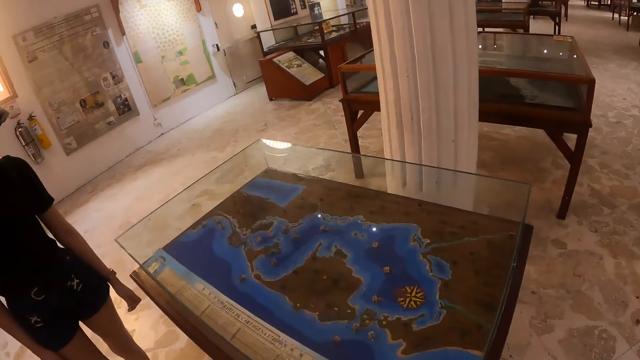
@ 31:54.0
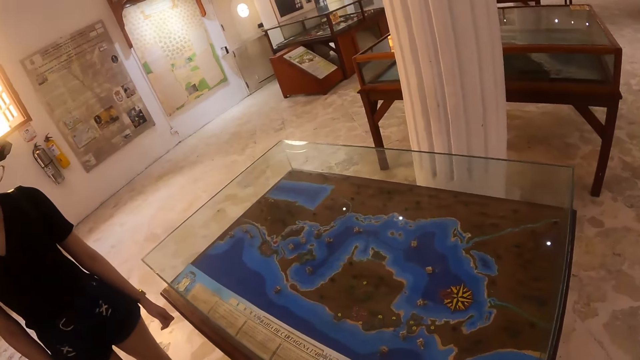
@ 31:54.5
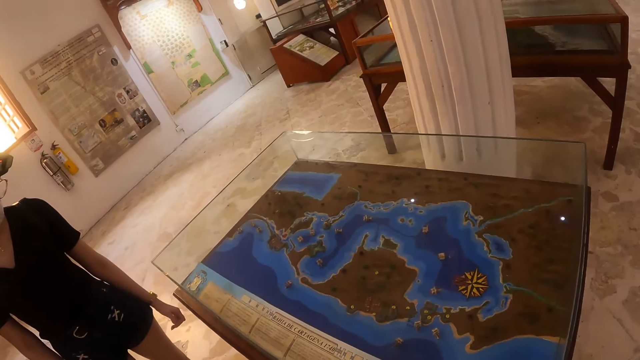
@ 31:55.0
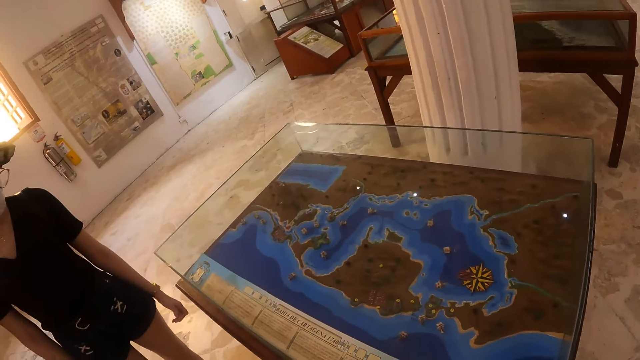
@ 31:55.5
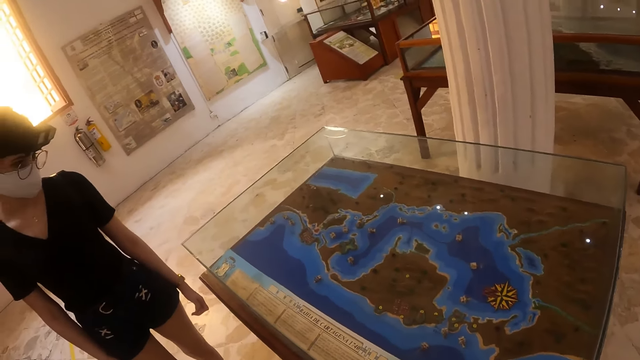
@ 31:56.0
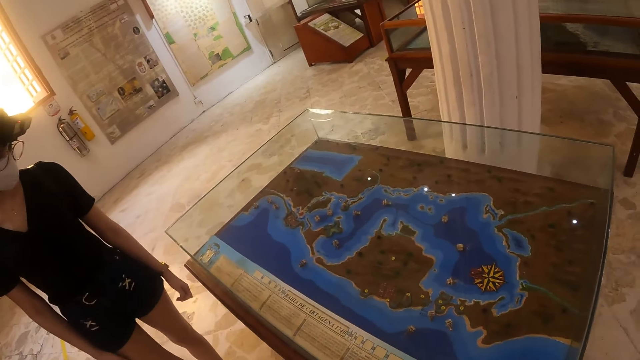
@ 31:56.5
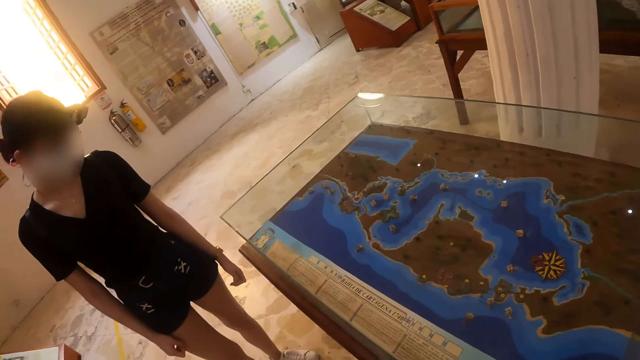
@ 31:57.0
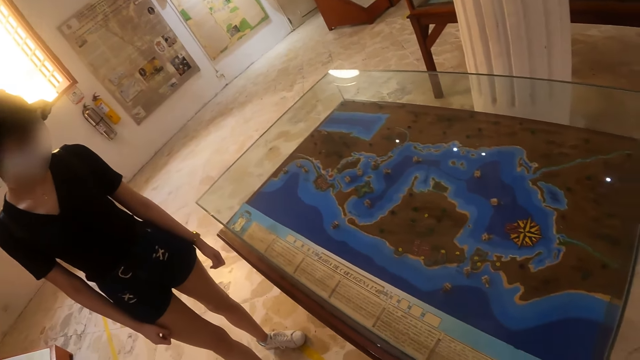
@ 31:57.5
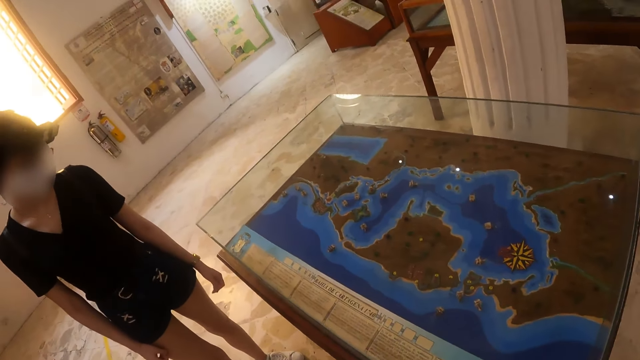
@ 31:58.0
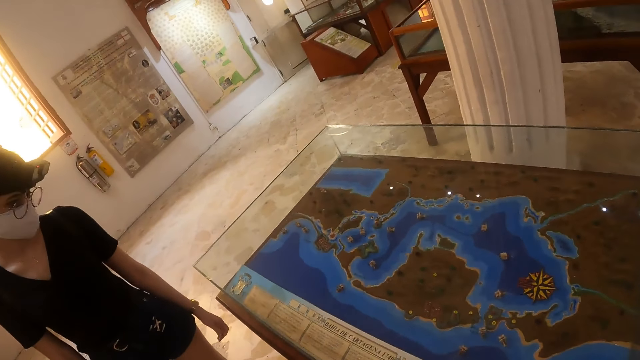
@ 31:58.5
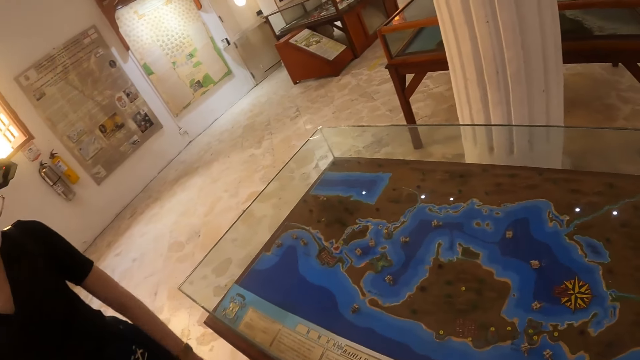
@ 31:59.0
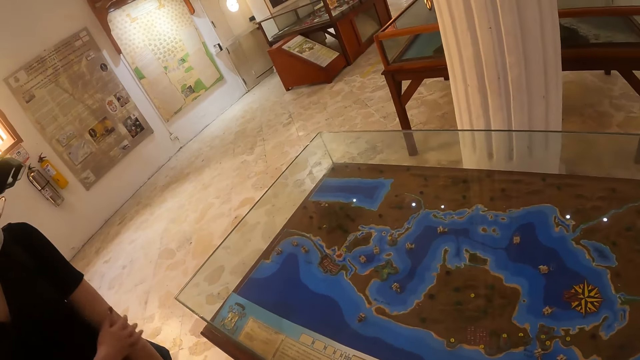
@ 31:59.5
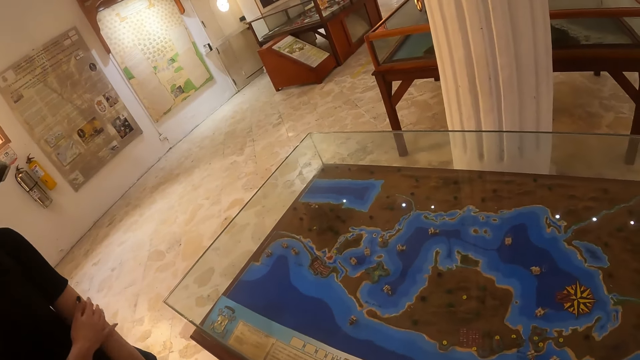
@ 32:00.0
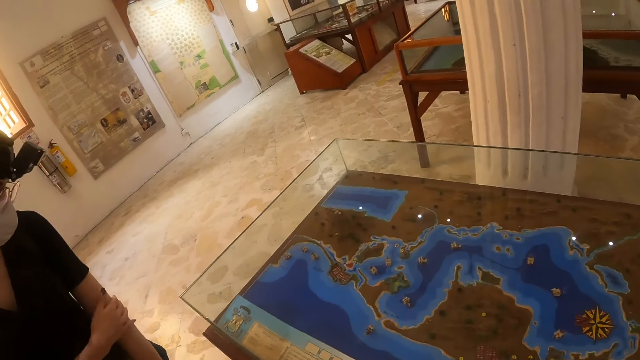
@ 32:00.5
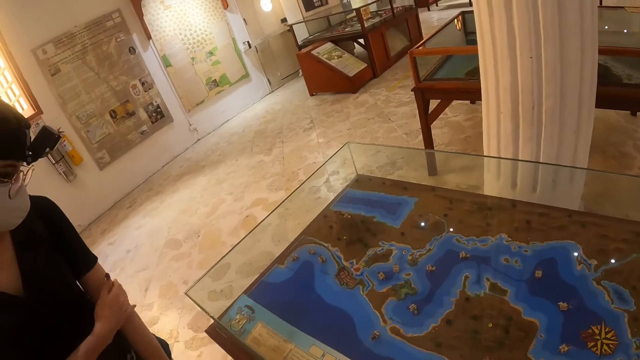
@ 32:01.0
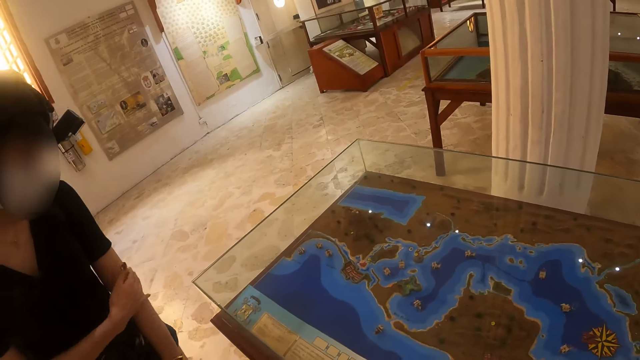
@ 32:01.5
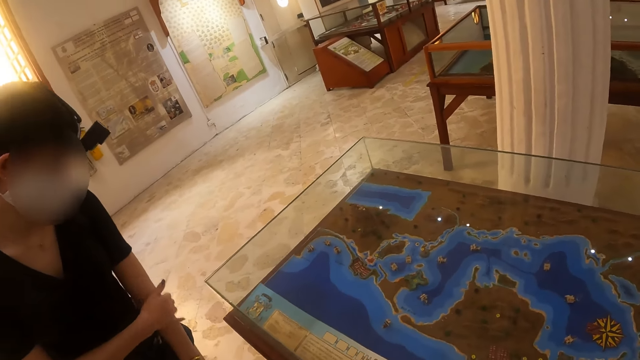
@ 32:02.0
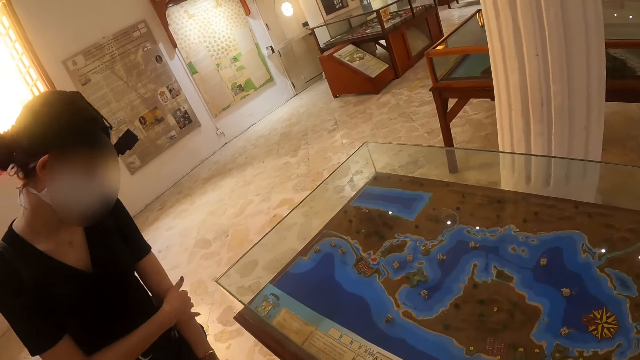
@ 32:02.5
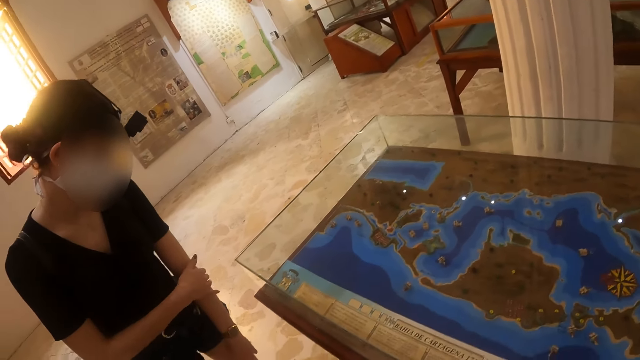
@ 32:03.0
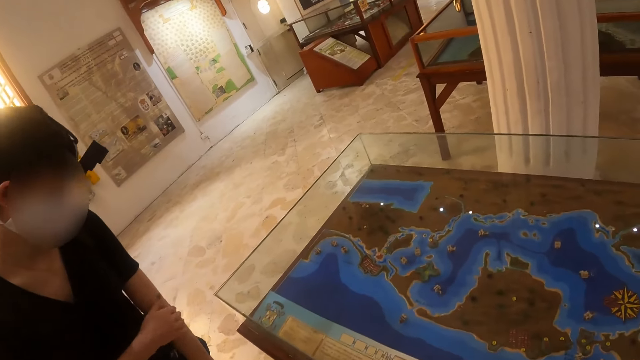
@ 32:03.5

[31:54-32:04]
The camera wearer looks at the display. They stop at the glass table. A person rubs the arm.

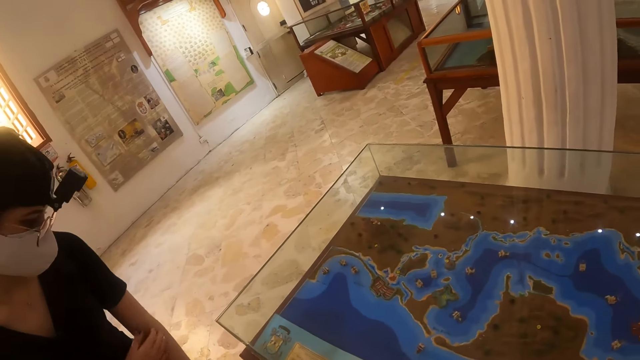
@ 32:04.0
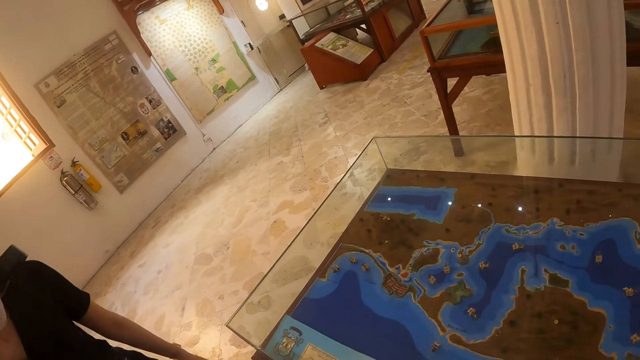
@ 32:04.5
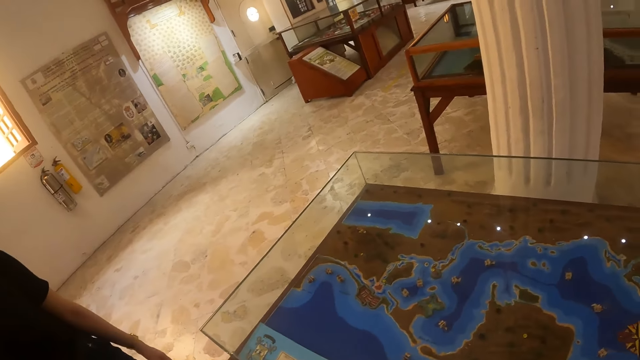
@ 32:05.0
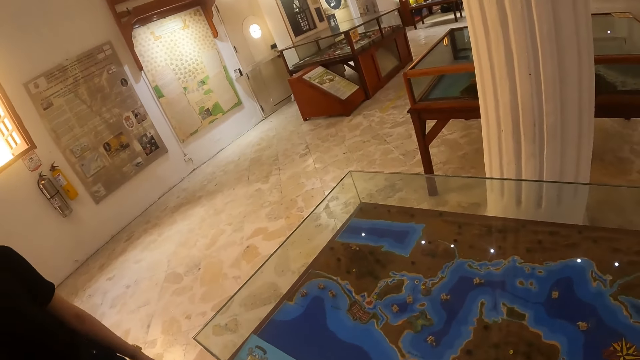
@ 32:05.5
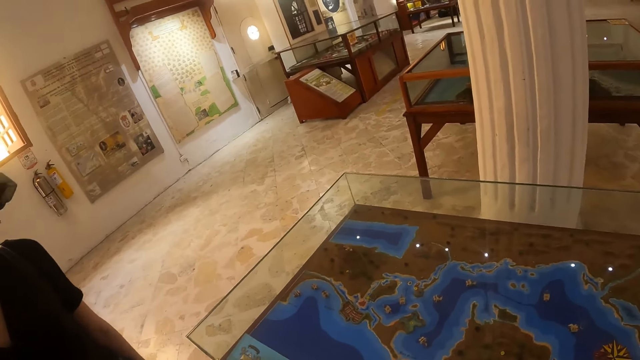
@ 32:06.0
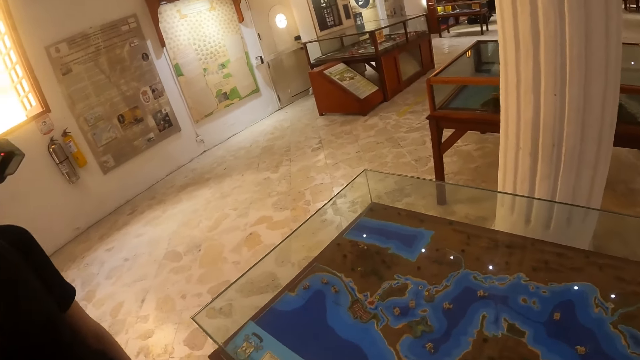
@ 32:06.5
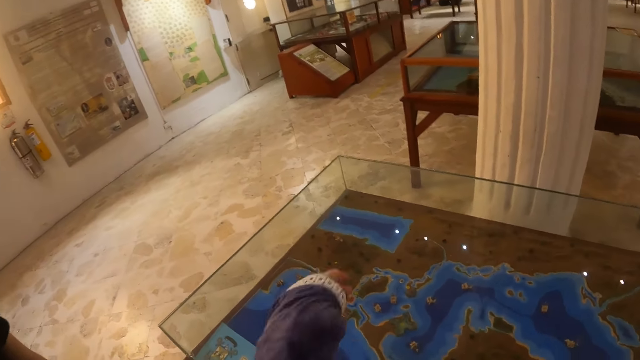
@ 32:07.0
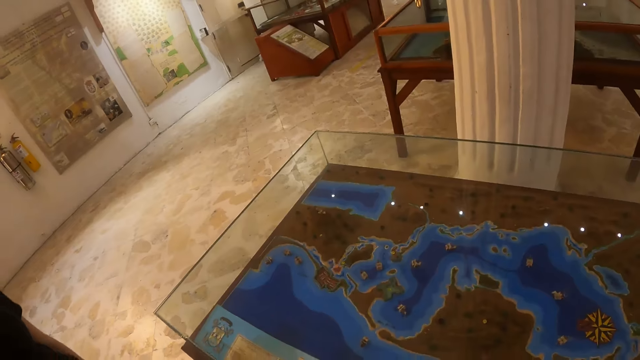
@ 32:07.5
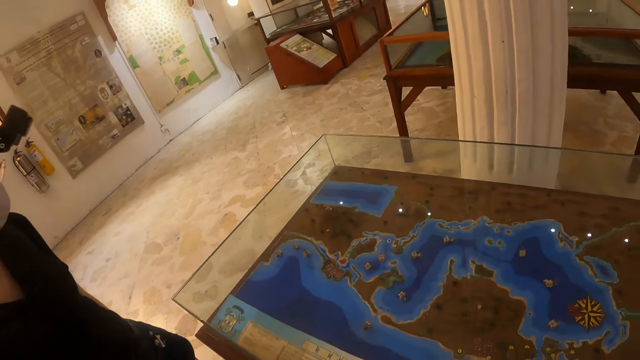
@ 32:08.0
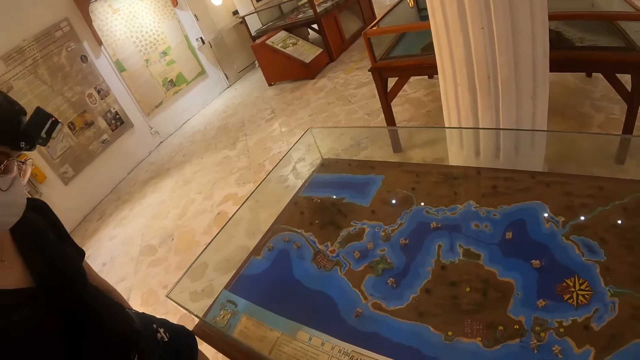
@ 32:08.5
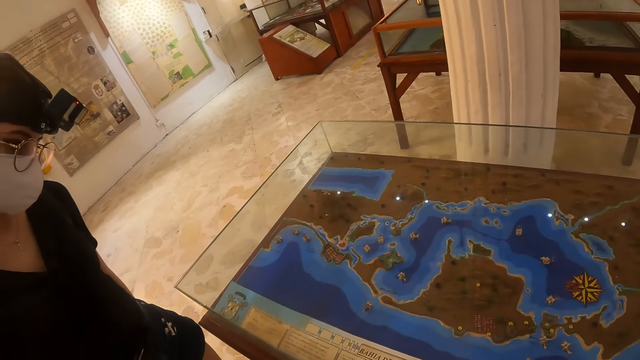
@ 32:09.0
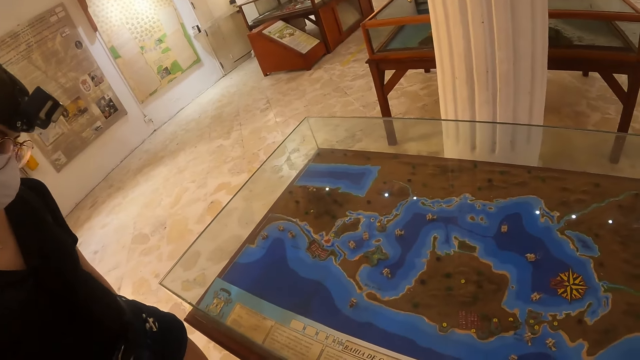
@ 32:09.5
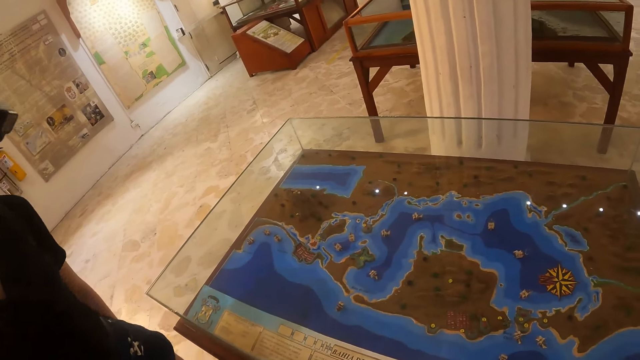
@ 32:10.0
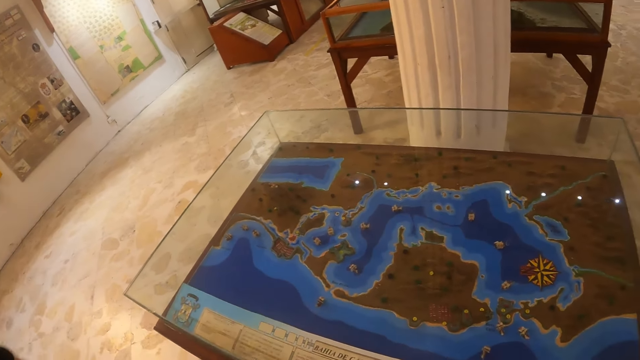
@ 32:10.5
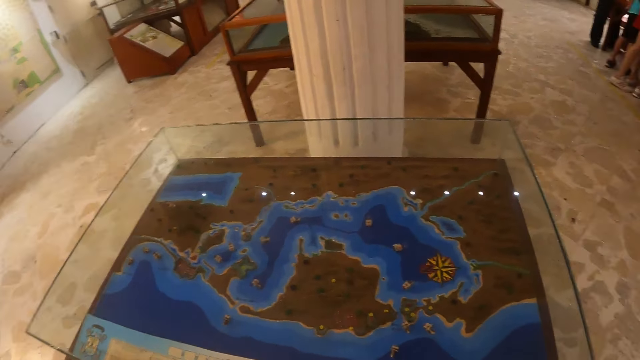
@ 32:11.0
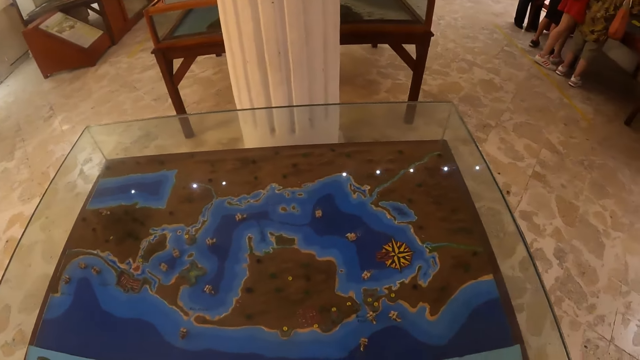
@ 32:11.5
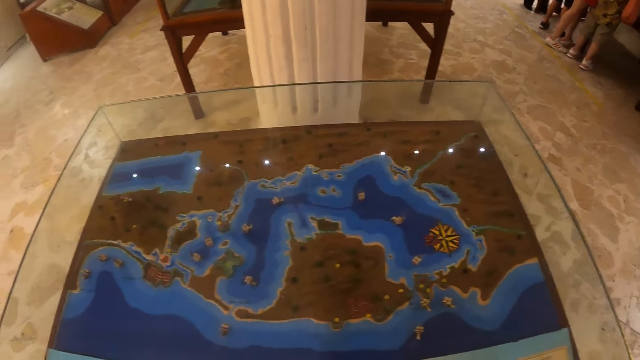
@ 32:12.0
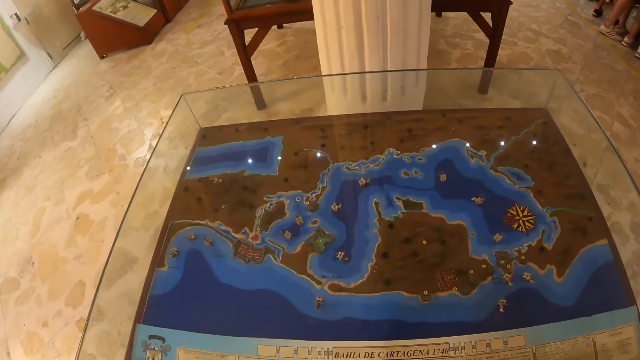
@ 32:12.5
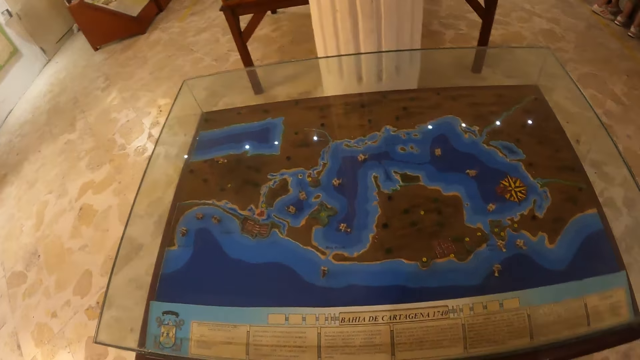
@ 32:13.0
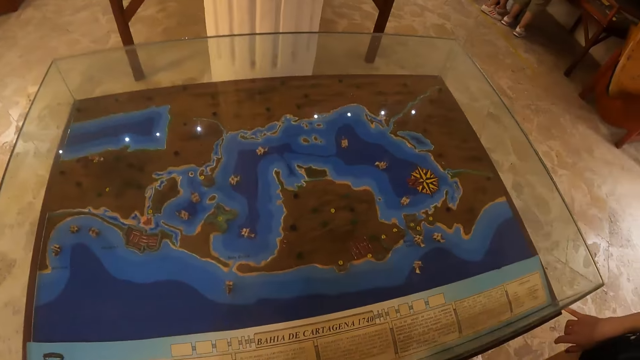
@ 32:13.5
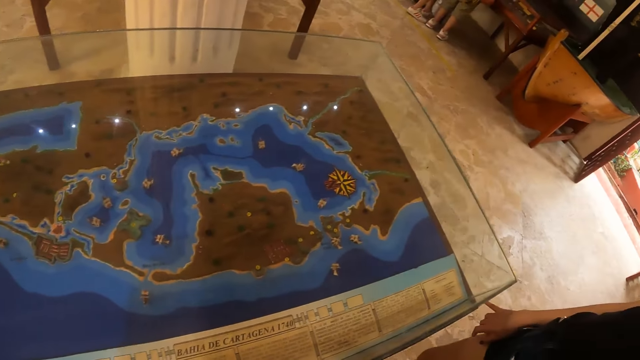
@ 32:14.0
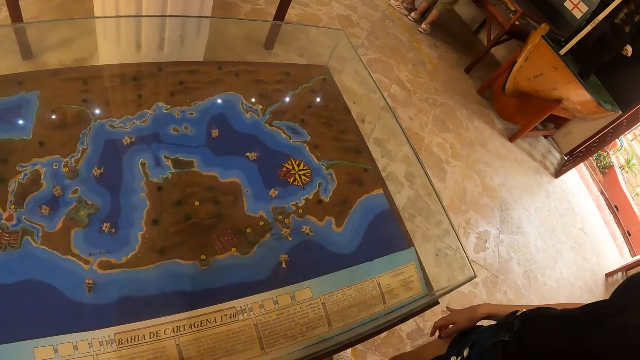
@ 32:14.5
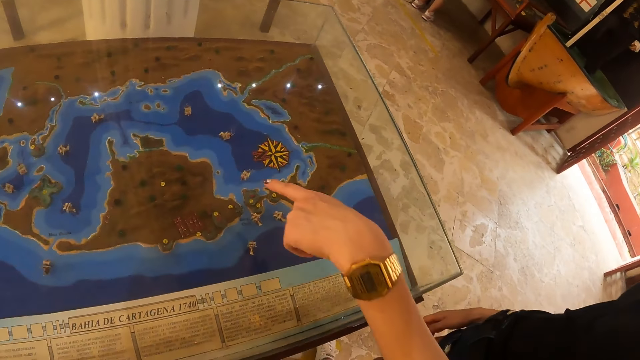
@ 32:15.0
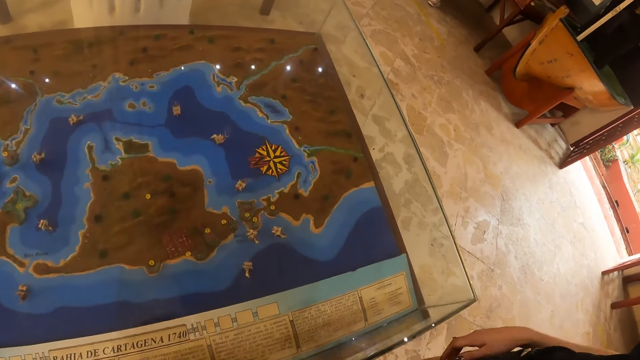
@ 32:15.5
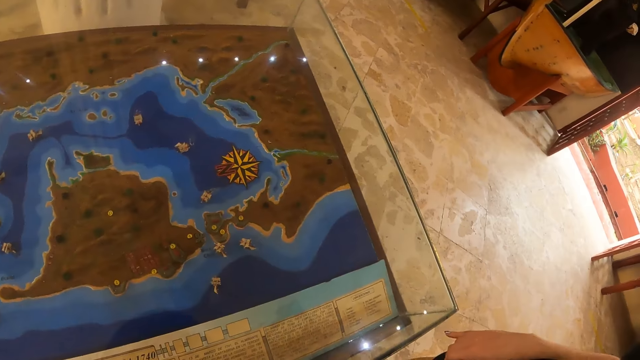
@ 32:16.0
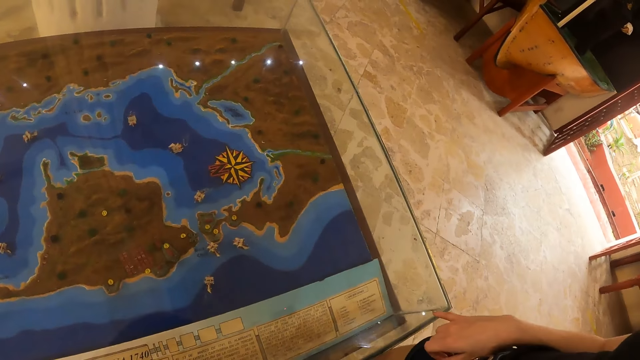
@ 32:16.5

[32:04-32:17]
The camera wearer points at the display or map. A person walks around. The camera wearer looks at the map. The person points at the display.
